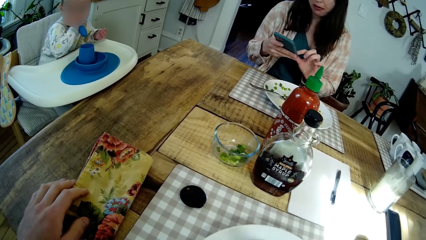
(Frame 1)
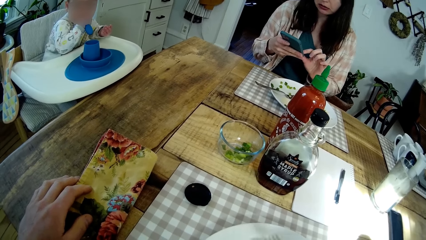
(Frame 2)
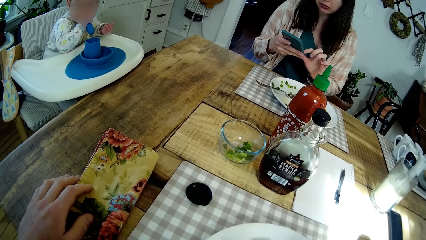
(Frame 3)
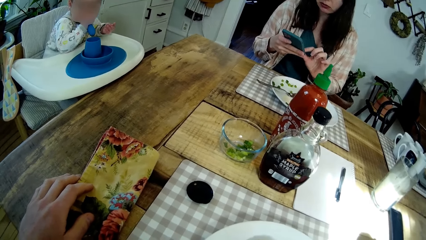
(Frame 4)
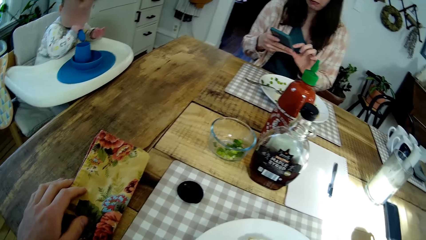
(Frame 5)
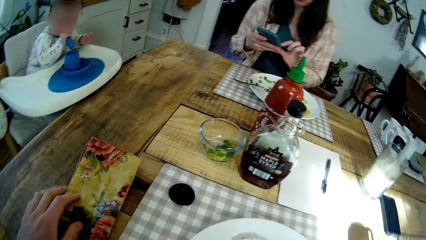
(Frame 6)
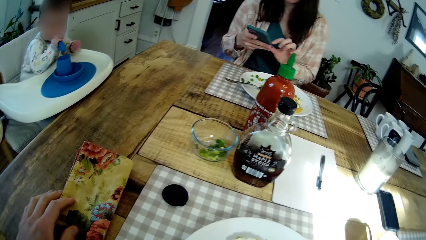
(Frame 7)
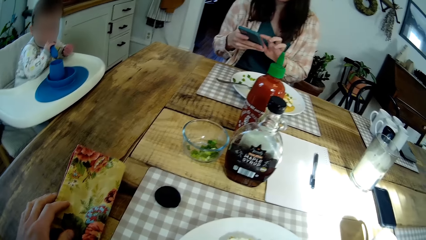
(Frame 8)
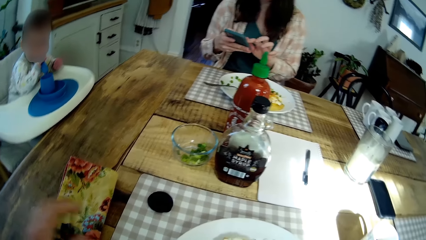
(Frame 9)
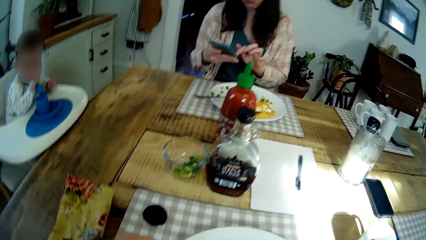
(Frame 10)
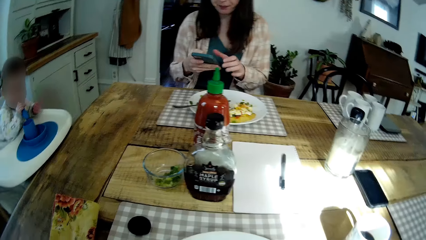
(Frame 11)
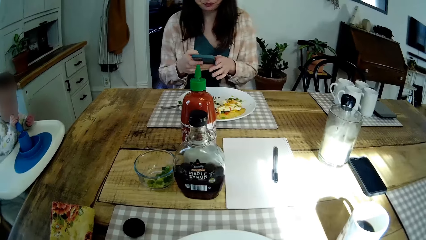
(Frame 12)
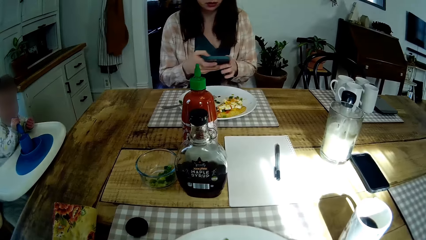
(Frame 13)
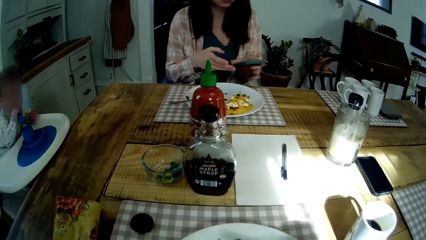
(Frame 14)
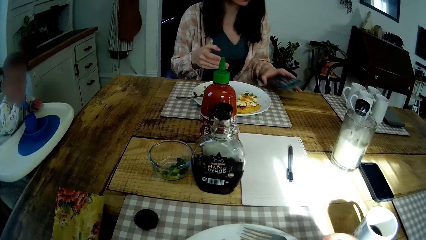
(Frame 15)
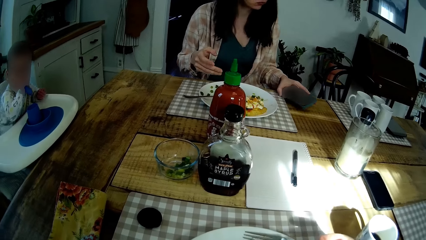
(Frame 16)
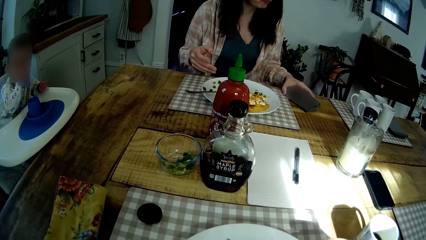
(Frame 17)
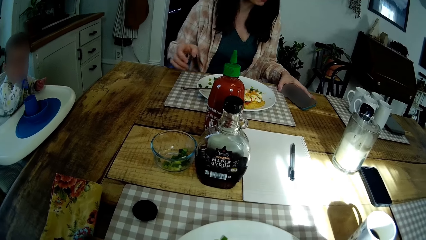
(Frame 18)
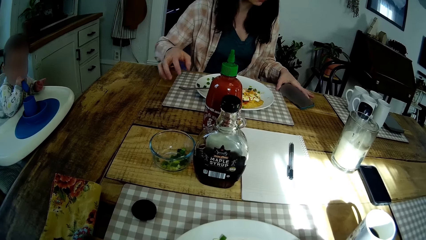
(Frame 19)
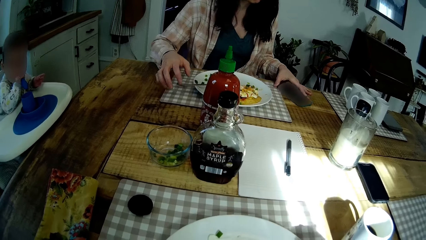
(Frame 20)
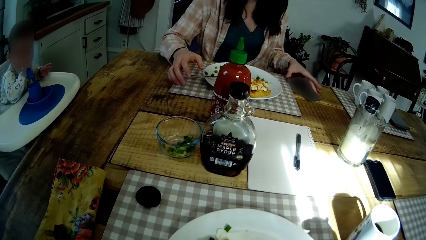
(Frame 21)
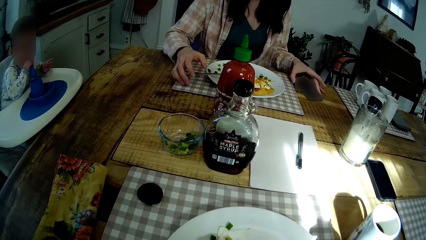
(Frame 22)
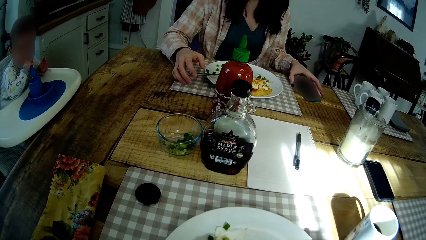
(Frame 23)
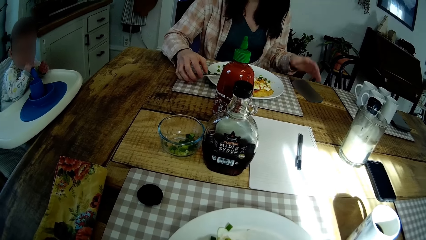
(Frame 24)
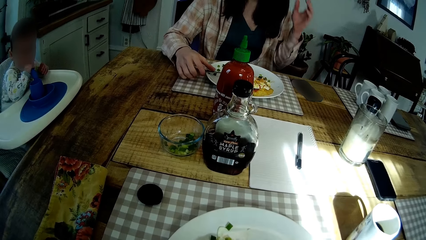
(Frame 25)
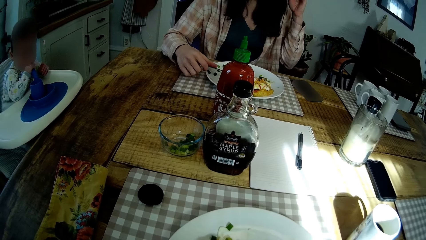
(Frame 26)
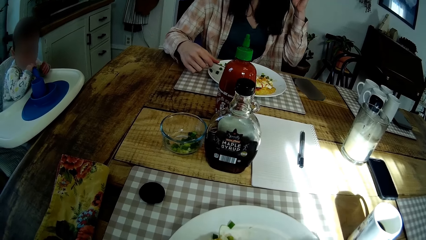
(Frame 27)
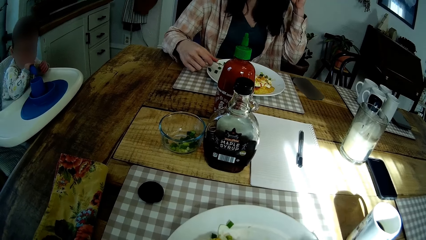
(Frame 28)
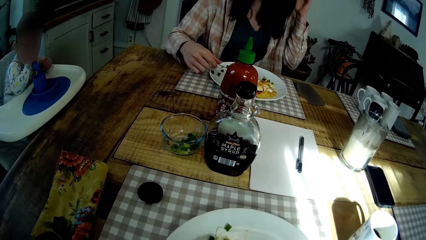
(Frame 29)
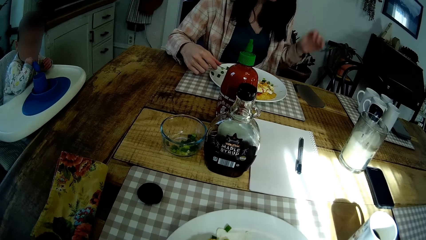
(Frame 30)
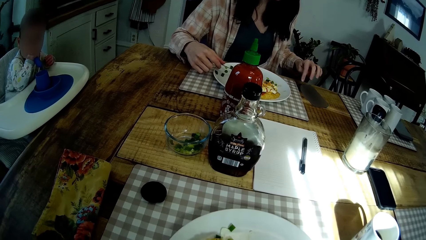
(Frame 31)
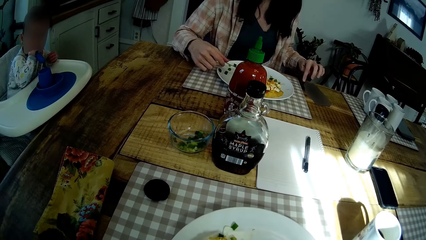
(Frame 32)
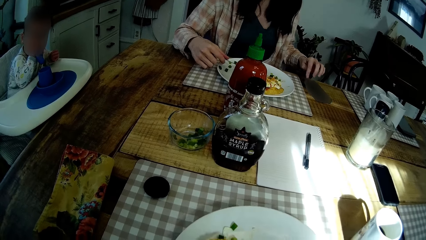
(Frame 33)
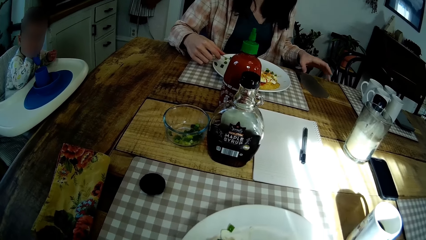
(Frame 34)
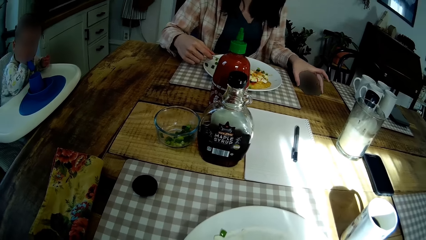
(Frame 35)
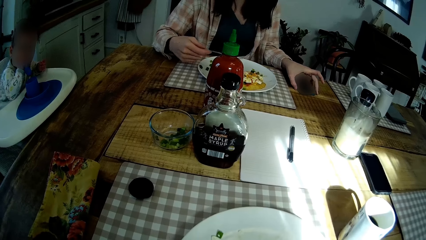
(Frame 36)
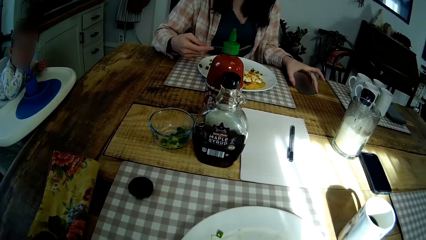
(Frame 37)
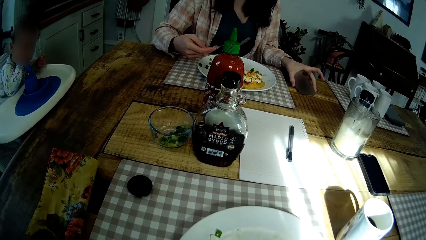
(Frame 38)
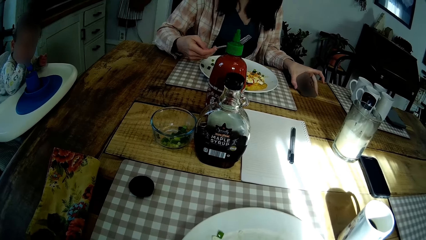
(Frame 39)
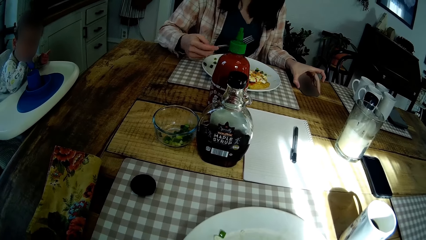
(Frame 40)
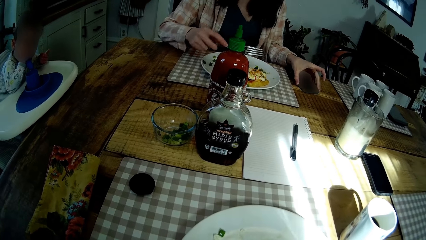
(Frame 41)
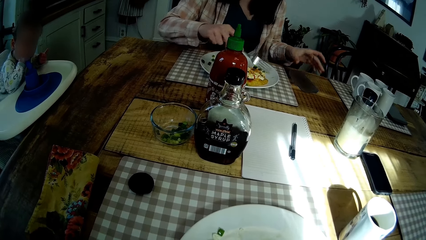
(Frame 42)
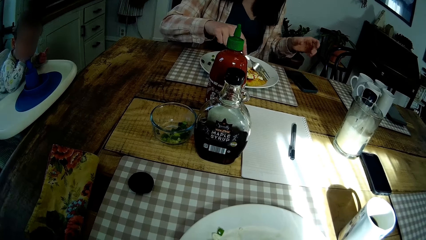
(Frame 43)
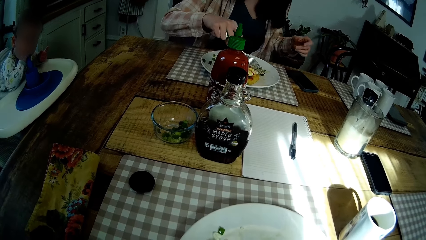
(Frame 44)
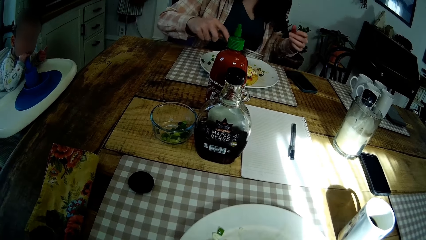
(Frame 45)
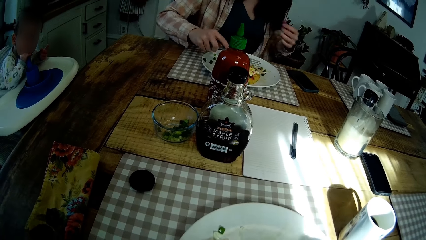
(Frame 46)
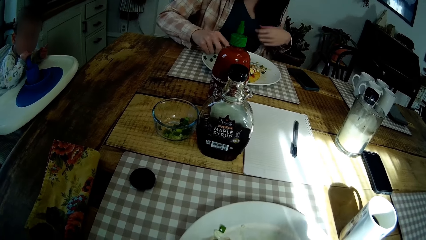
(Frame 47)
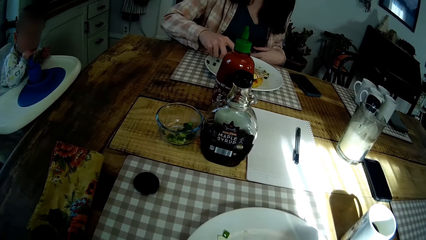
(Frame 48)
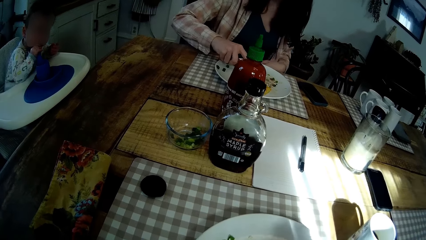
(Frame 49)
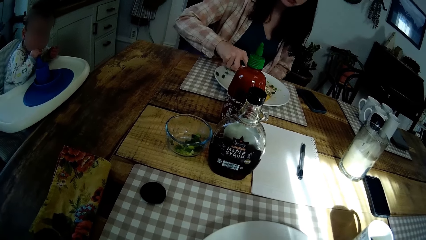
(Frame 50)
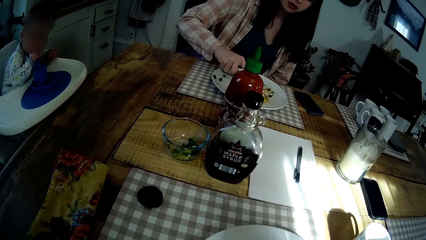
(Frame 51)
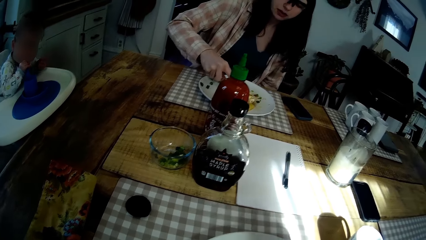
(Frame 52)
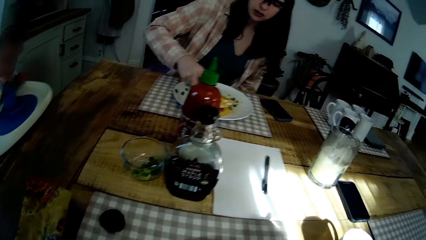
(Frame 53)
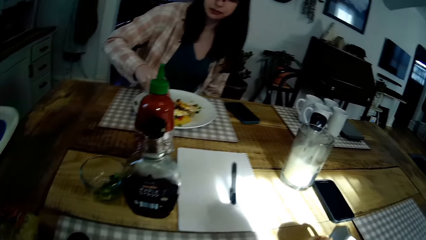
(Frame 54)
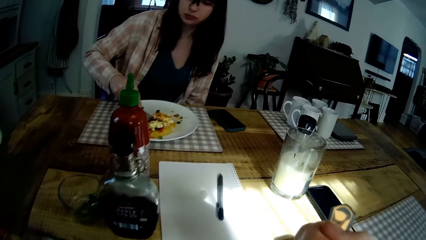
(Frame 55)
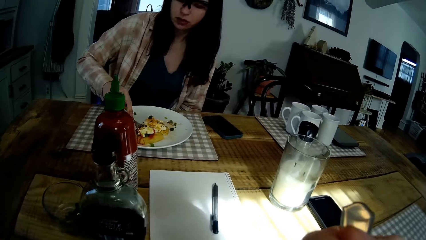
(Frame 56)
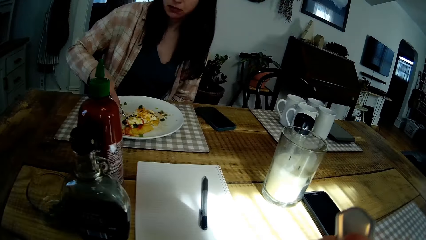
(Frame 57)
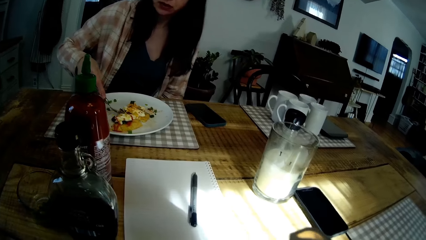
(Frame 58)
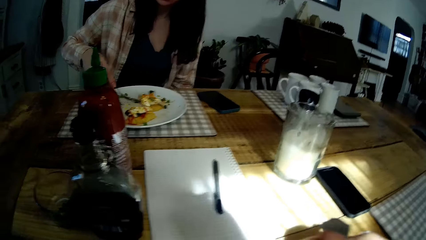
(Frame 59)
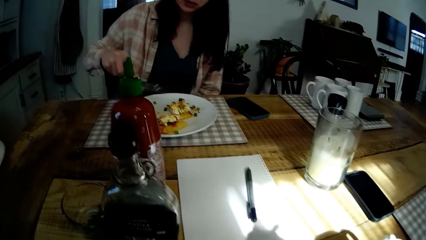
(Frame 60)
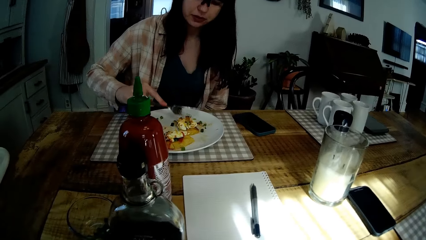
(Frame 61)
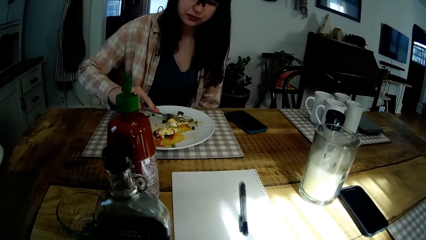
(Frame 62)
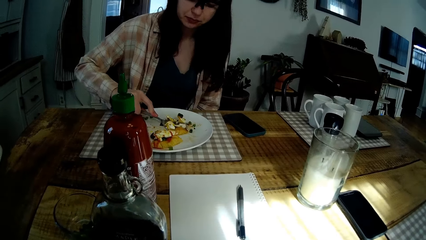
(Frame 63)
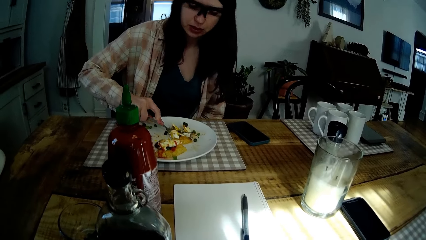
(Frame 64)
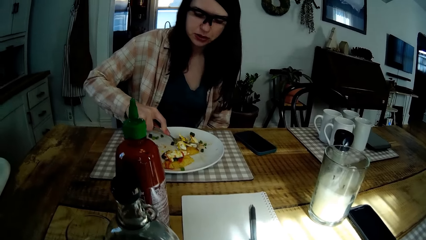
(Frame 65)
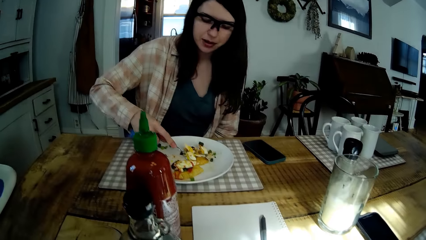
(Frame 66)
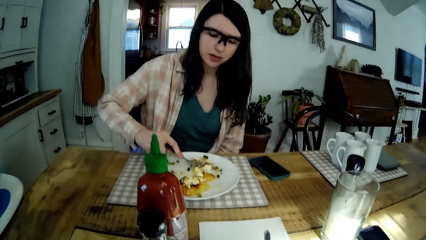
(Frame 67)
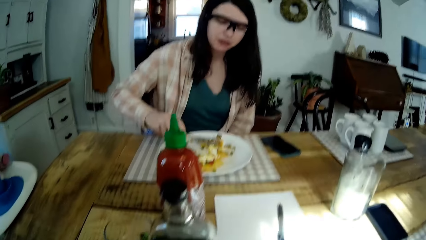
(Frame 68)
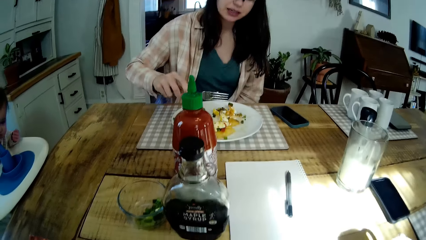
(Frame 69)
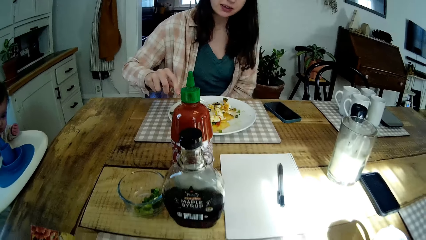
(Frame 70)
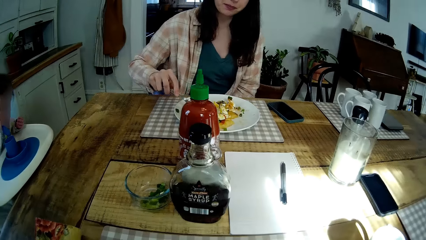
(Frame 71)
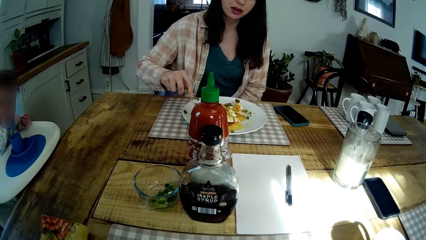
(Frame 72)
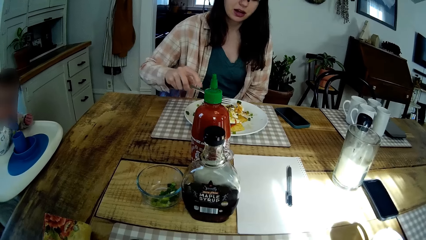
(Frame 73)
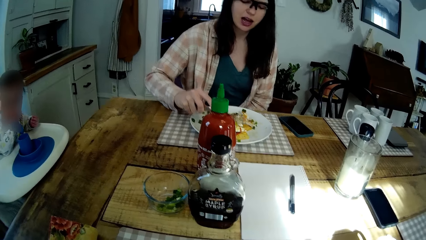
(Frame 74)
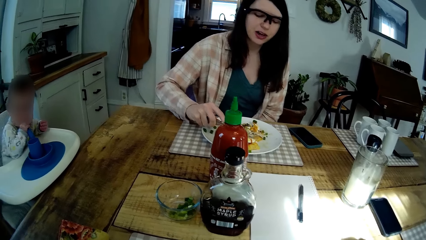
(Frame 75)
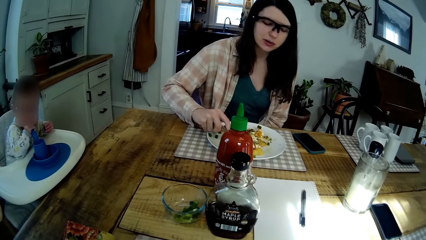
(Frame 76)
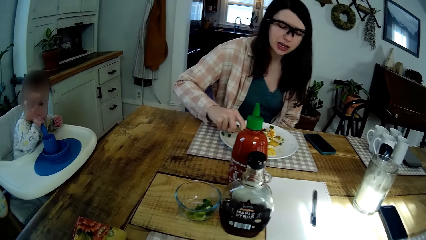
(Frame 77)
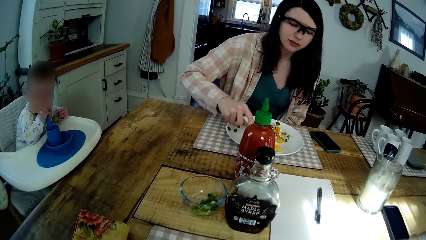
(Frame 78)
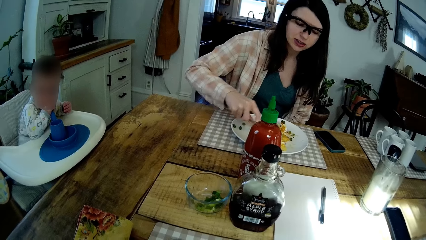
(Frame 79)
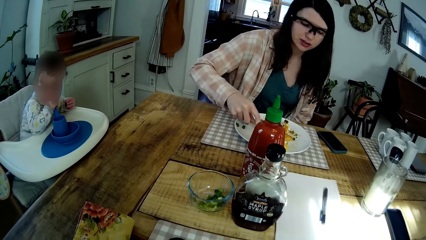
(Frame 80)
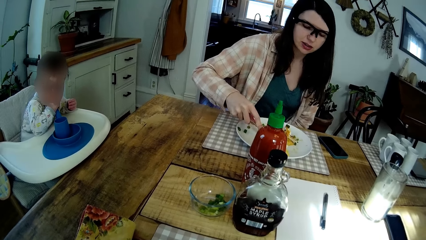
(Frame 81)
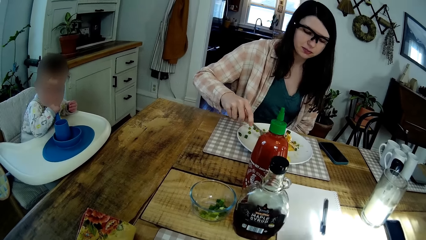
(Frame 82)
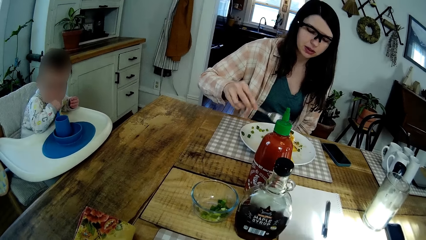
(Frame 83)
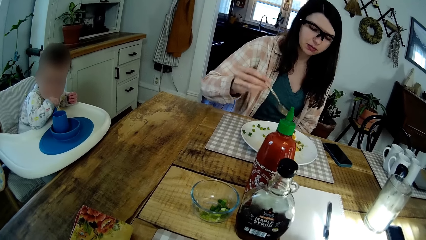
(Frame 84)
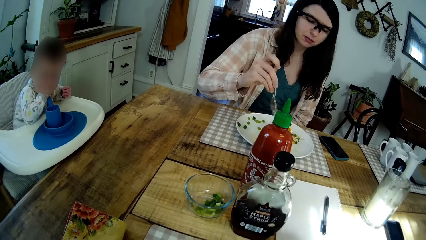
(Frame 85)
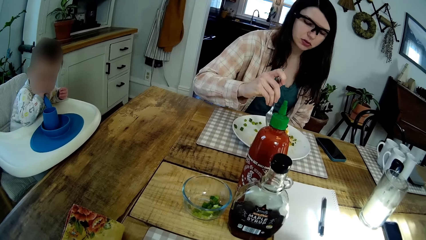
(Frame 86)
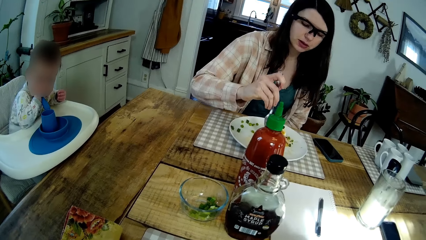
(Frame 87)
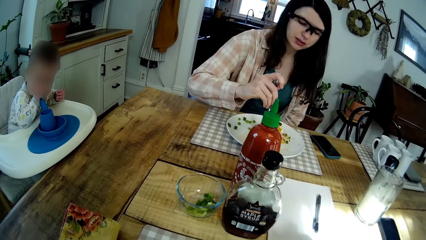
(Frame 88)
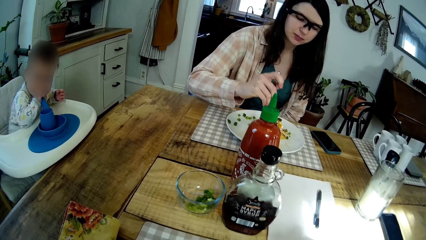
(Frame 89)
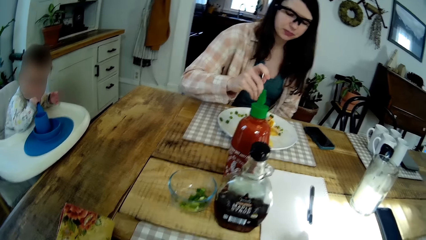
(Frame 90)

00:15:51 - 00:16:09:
The woman drops the phone on the table with her left hand and lifts up her hand. The woman operates the phone on the table with her left hand and touches her phone. The woman converses with the camera wearer. The woman cuts some fried egg in the plate with the fork. The woman converses. The woman takes some fried egg from the plate on the table with the fork in her right hand.
